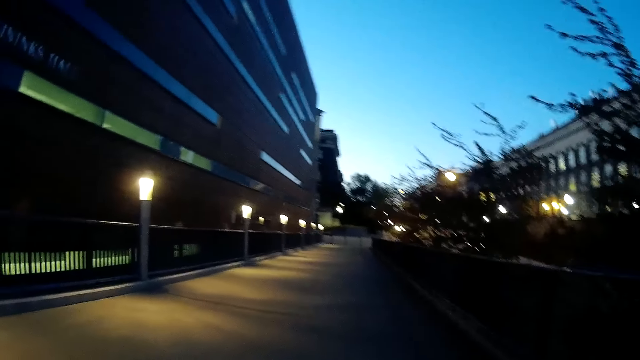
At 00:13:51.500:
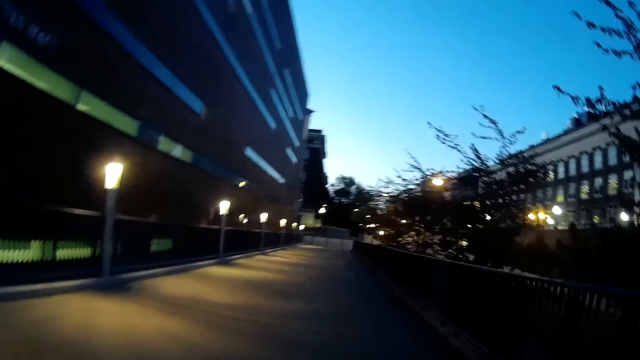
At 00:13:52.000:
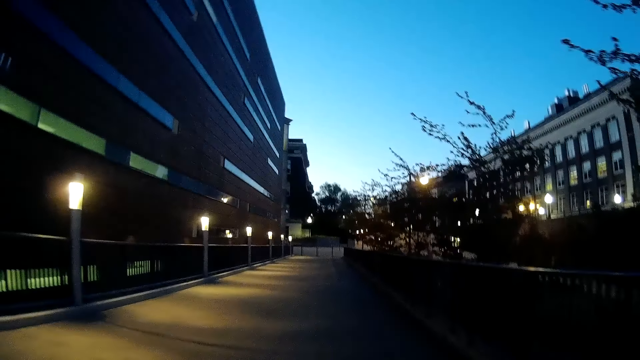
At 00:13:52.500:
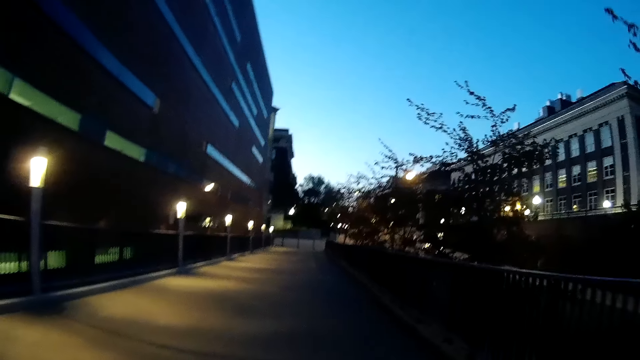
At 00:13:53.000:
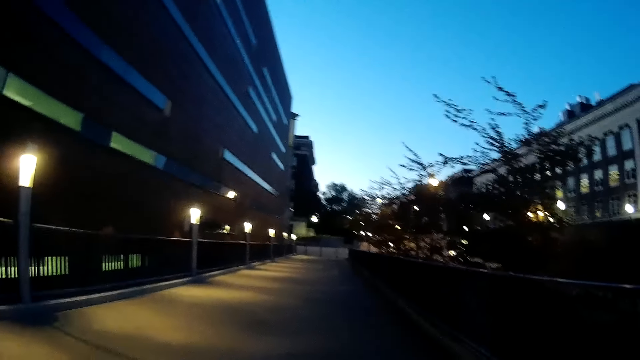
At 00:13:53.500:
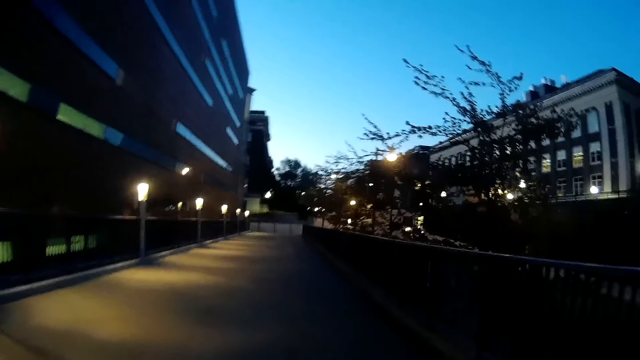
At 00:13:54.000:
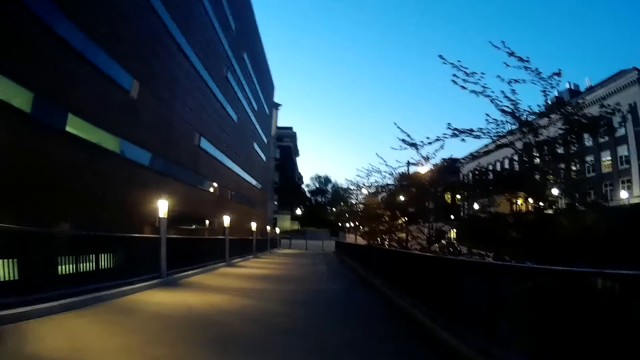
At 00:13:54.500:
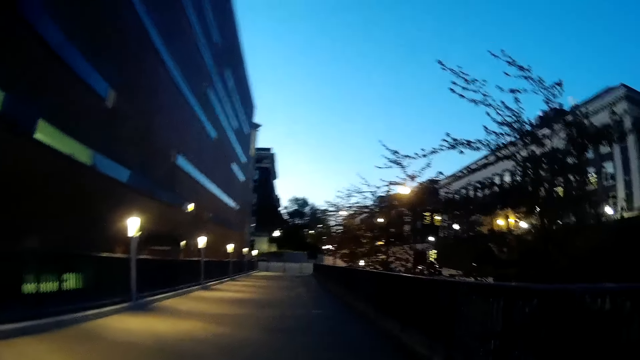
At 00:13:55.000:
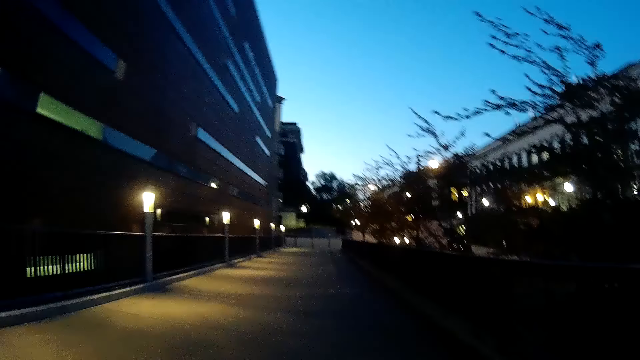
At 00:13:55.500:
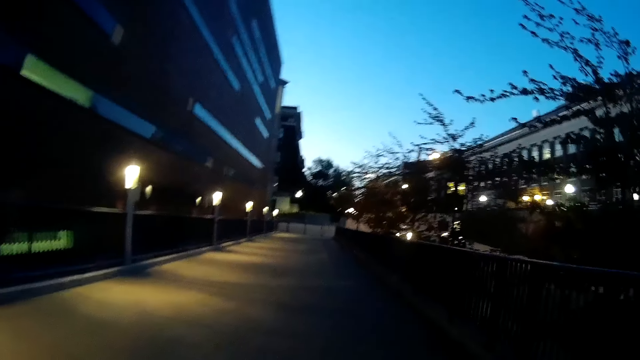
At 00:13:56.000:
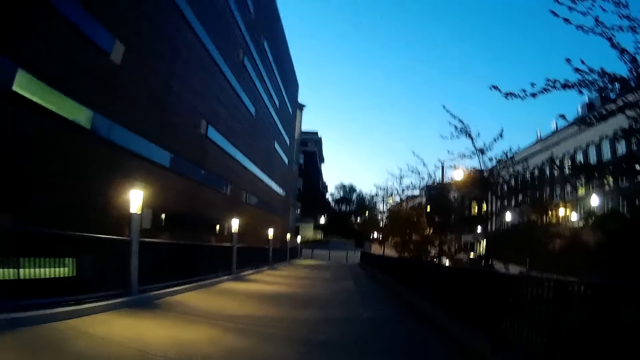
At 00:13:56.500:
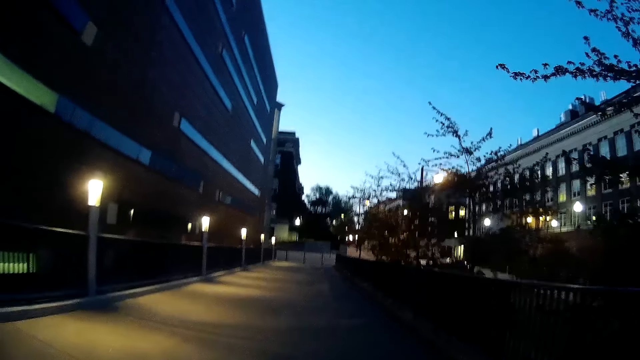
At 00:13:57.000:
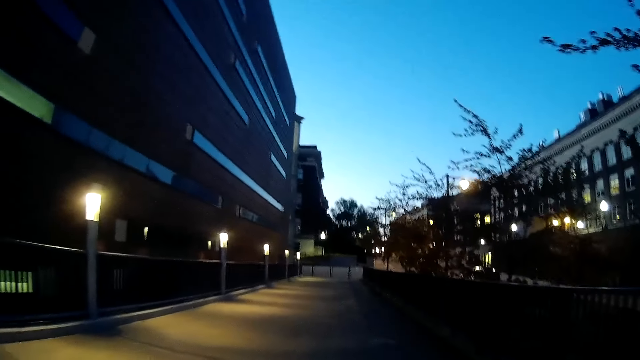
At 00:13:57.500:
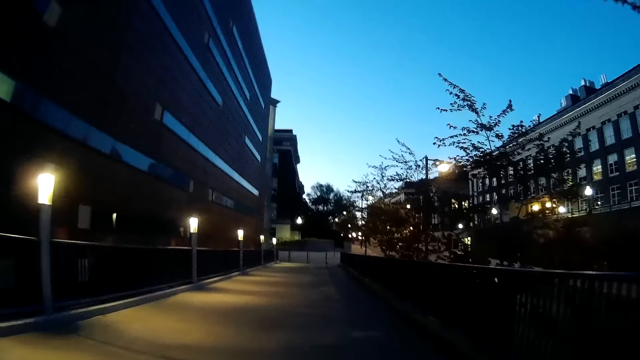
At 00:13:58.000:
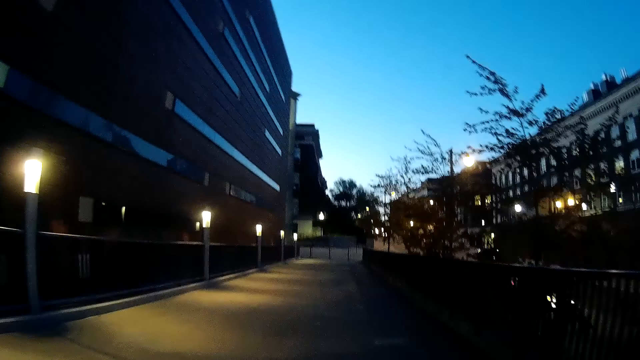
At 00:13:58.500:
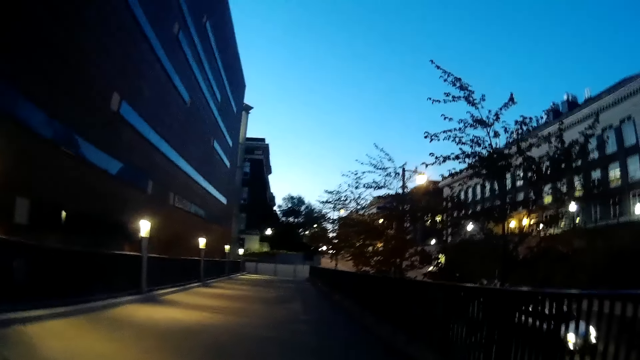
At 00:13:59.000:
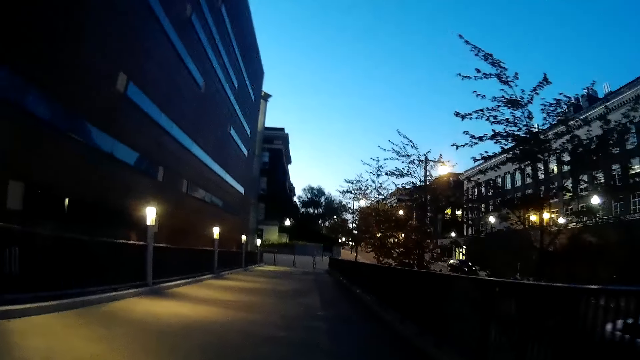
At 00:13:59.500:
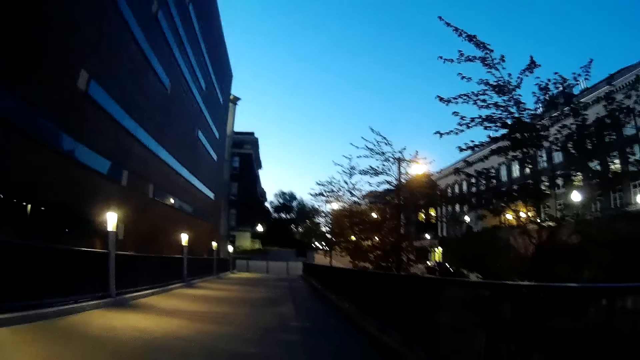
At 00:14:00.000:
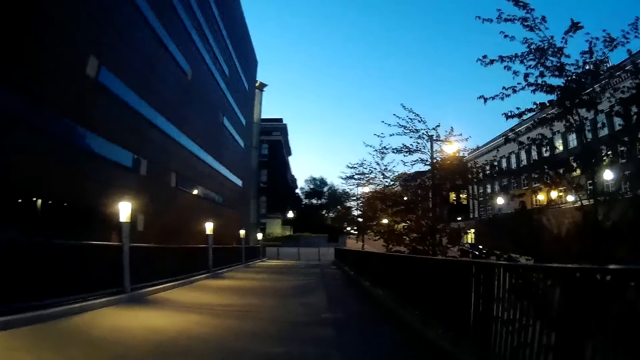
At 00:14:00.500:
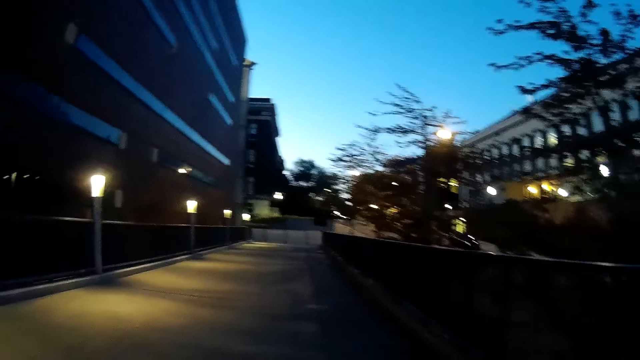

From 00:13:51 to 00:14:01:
The lady talks to the camera wearer. The camera wearer talks to the lady.

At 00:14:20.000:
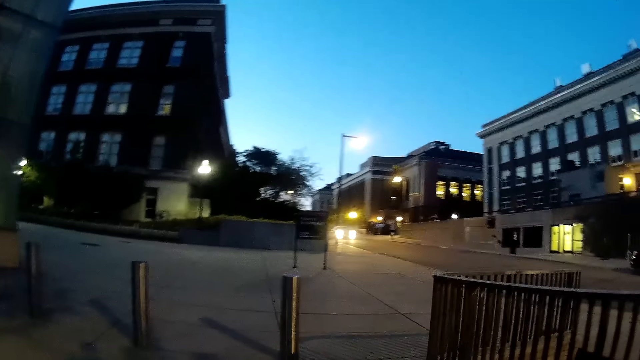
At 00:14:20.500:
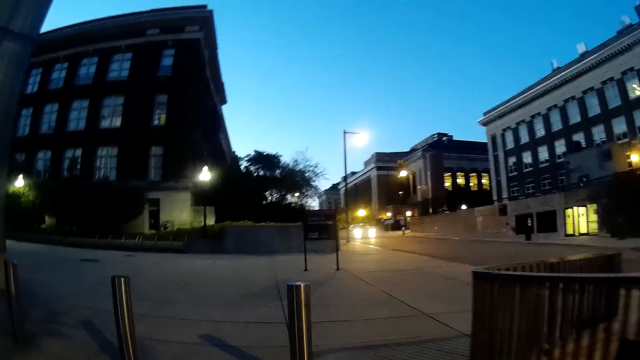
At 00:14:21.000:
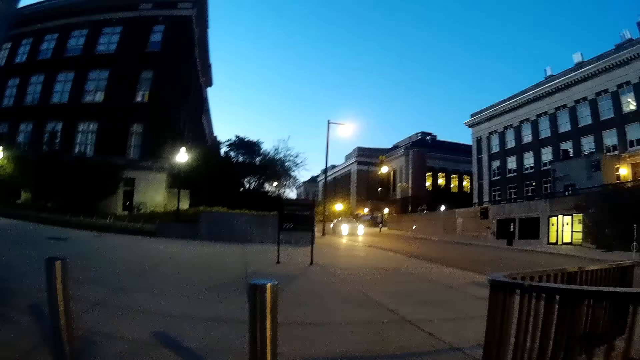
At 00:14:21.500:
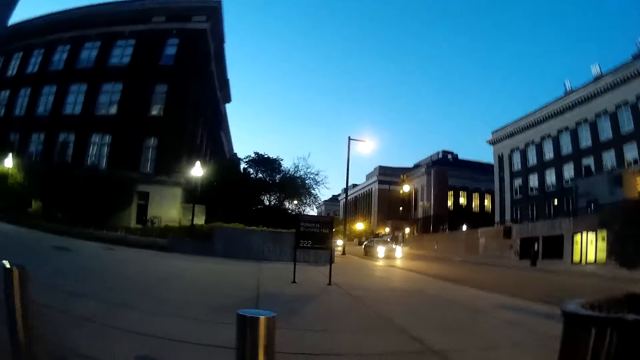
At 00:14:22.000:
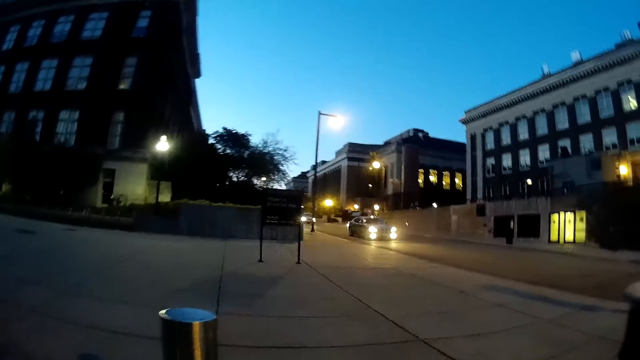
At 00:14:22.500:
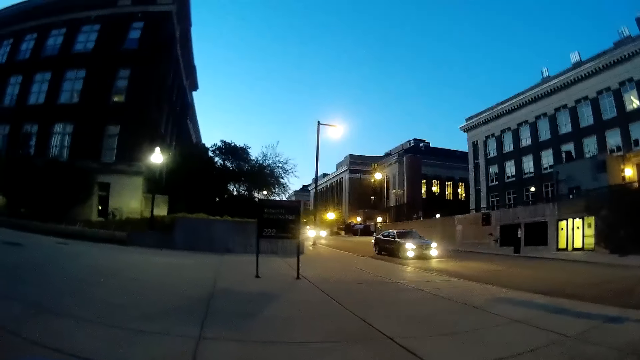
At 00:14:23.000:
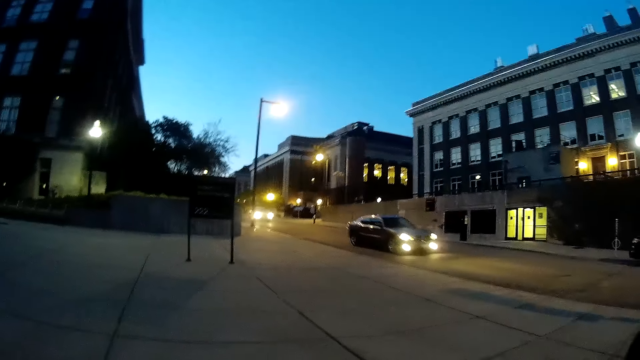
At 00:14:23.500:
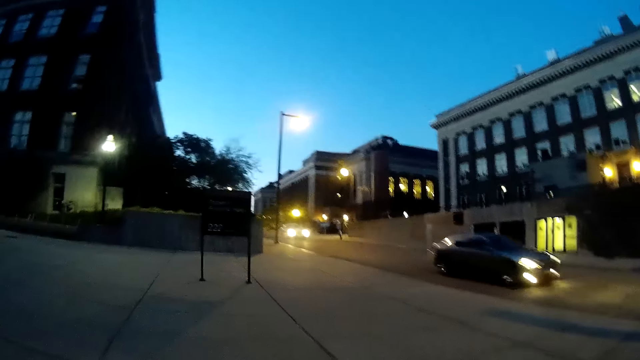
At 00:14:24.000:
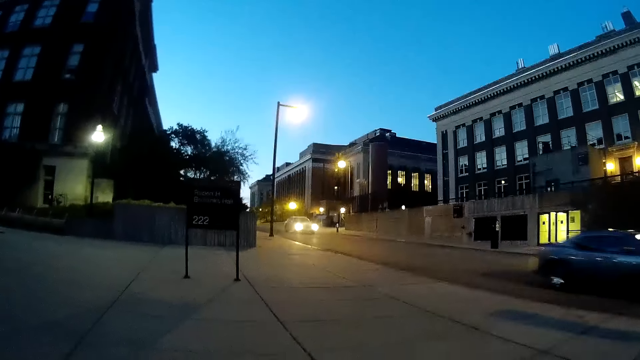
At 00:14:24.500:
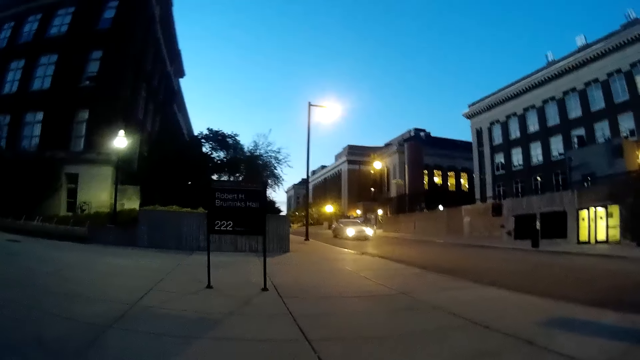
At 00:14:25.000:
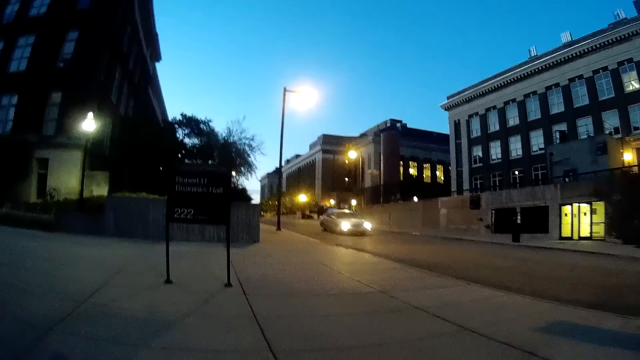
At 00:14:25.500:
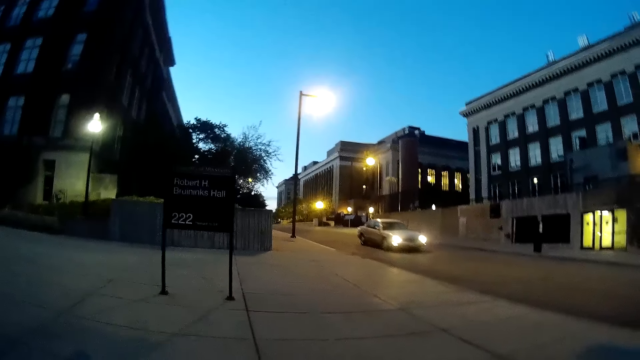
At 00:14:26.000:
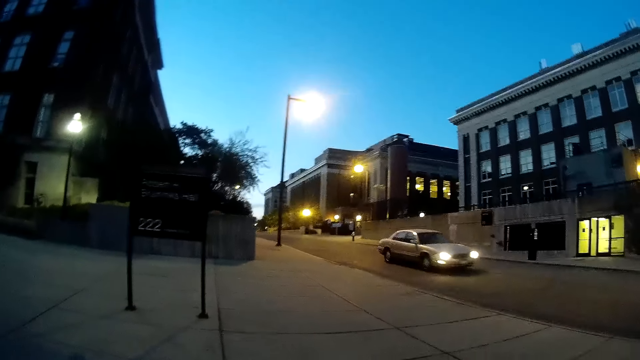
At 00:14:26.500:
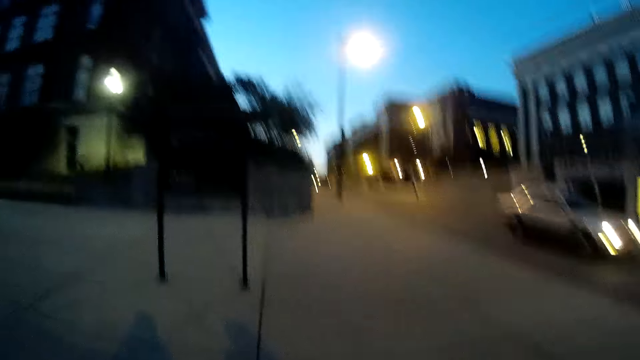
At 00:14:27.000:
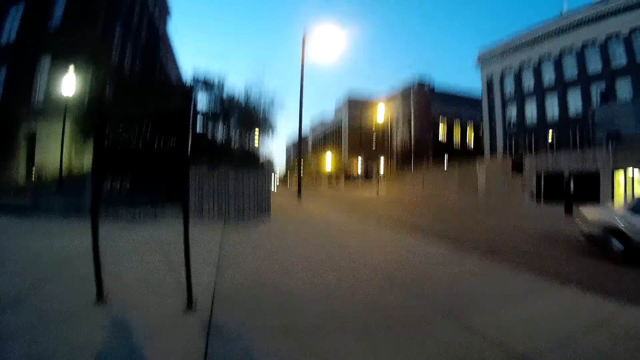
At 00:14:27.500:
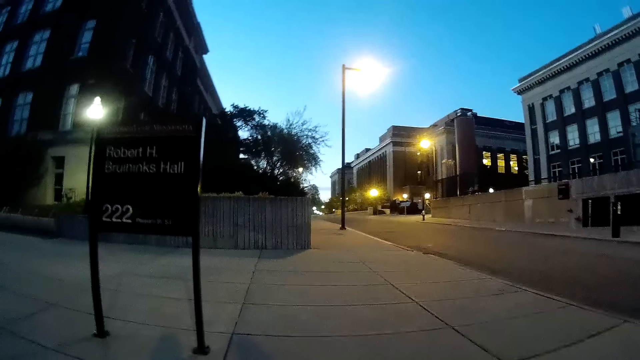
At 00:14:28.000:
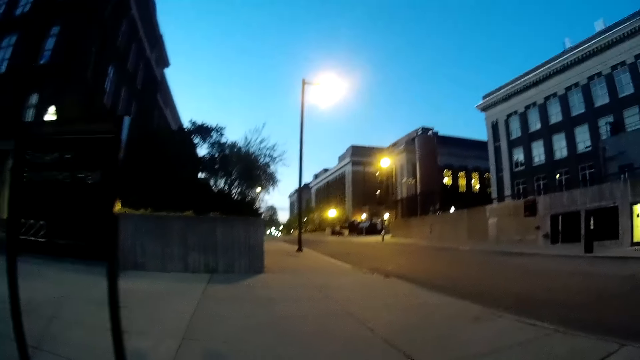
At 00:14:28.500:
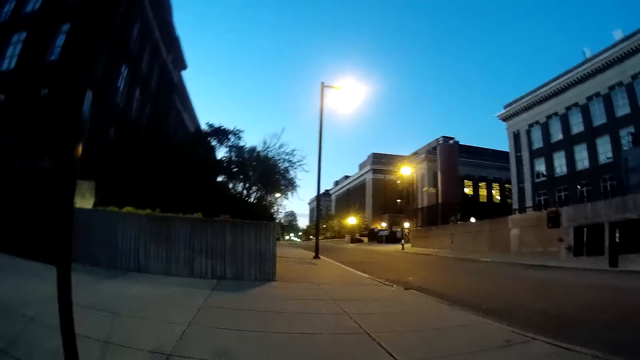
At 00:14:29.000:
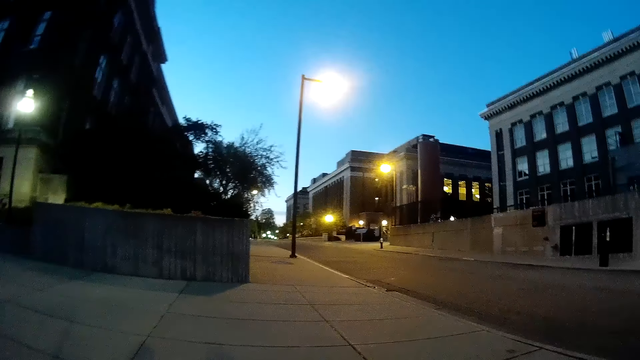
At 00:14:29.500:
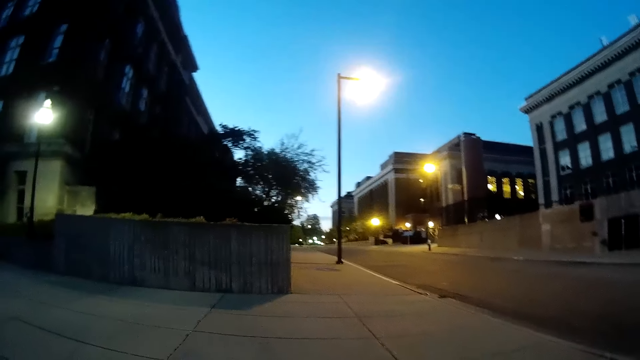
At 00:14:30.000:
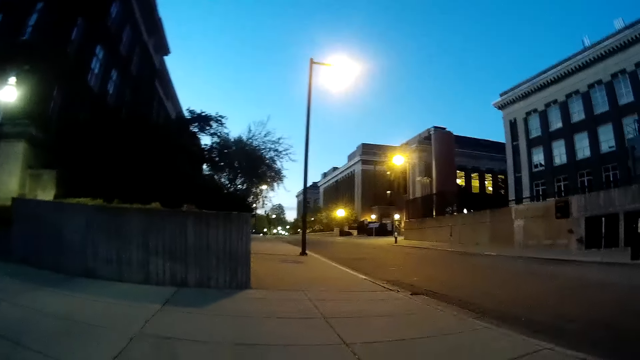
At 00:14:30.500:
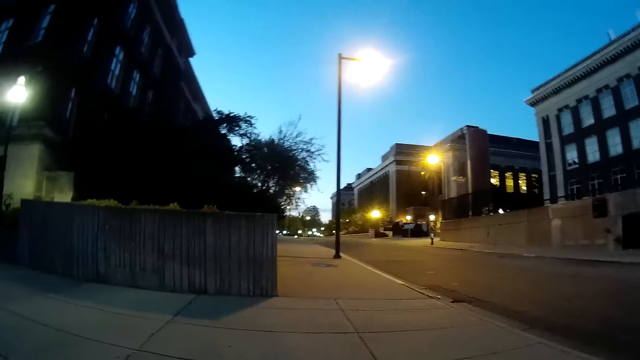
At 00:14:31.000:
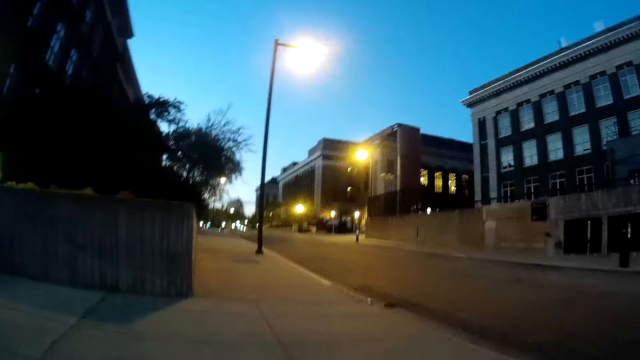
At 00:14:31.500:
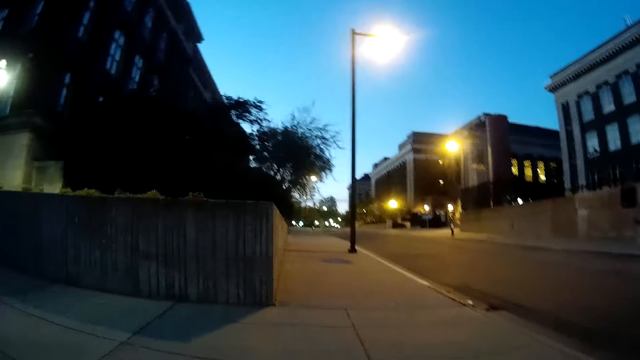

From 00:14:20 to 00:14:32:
A black car drives past the camera wearer on a road. The lady talks to the camera wearer. A silver car drives past the camera wearer on the road.
